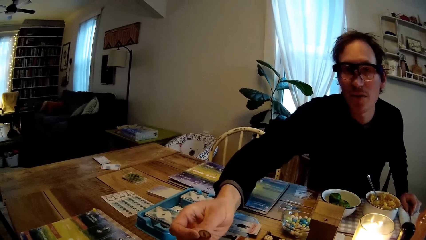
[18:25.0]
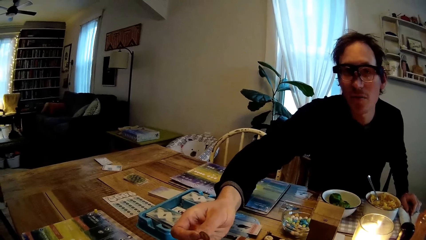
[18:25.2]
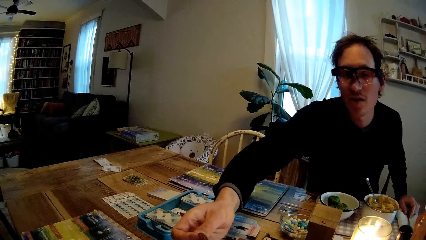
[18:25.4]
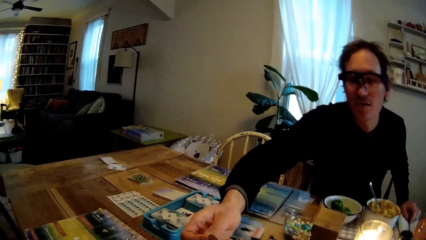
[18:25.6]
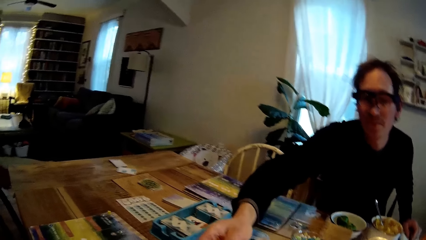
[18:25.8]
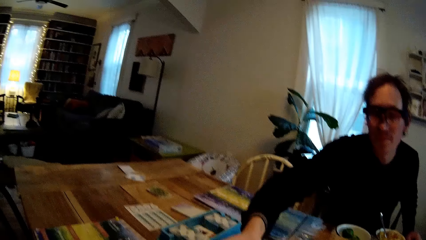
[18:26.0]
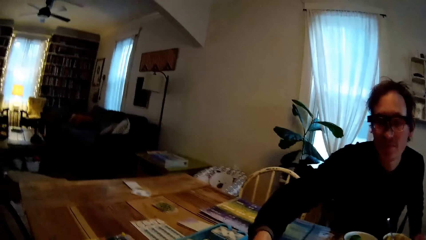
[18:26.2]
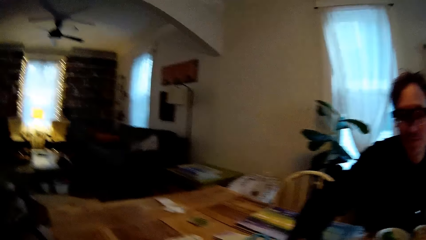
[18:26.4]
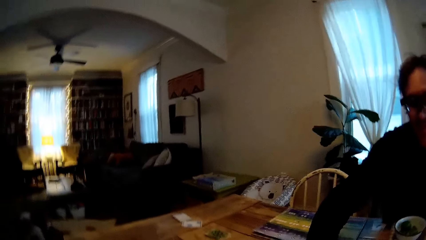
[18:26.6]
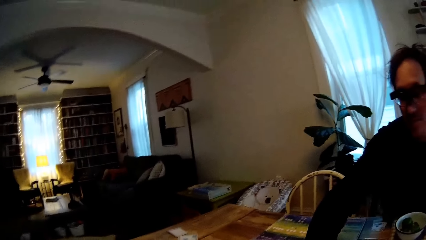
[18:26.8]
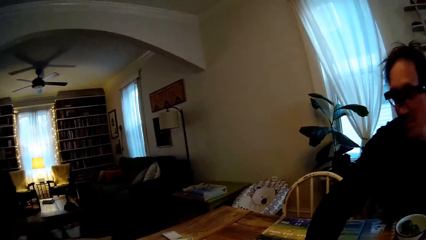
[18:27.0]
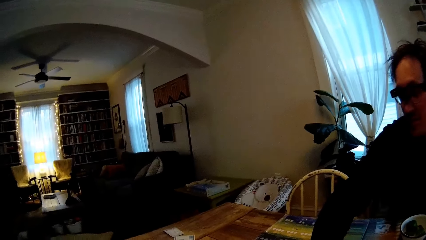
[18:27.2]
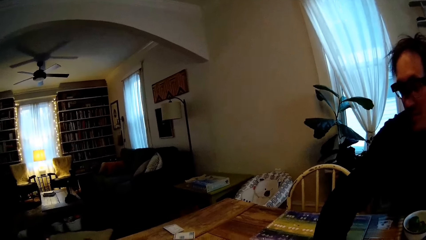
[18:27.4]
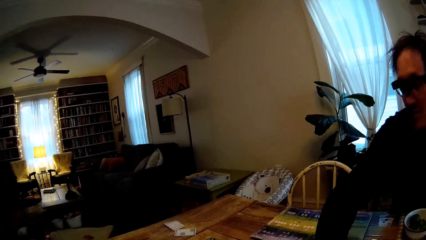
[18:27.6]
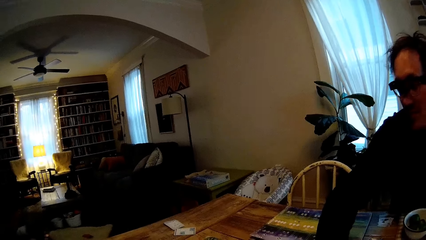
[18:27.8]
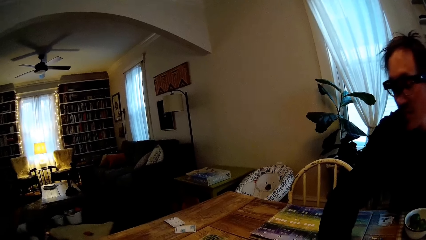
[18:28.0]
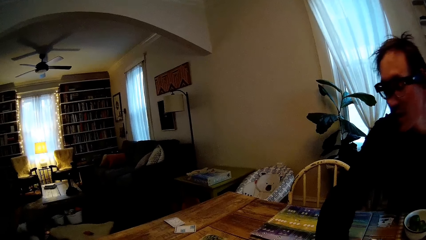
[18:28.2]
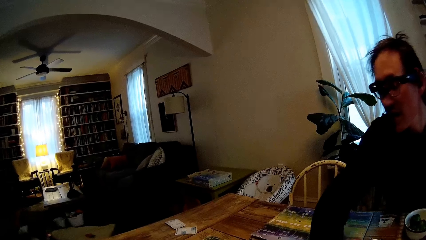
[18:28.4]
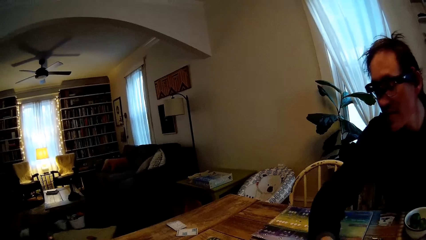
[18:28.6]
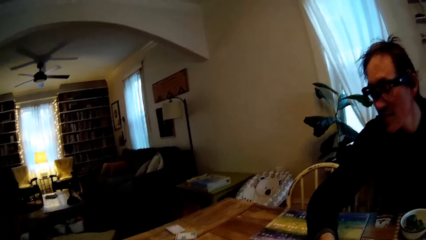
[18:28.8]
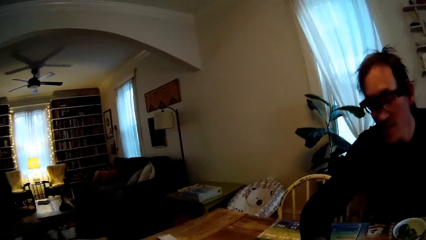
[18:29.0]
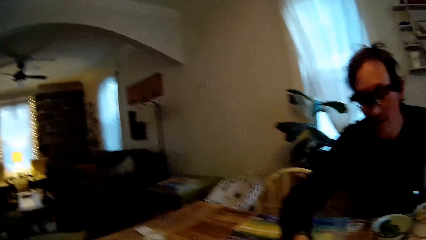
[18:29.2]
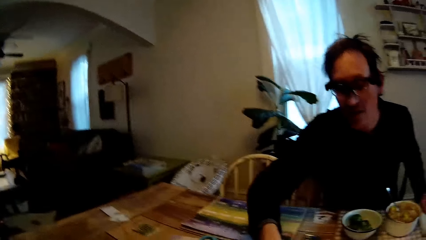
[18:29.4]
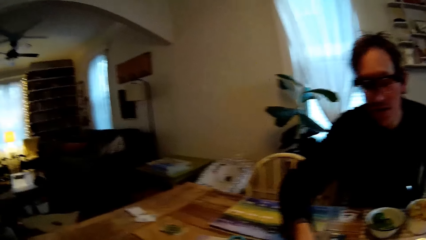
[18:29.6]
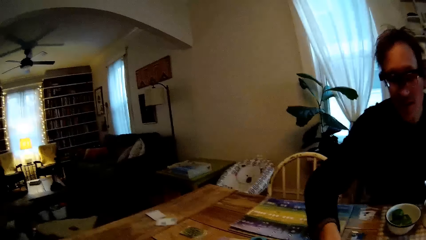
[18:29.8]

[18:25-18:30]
The man picks up a coin with his right hand from the table. The man holds the card in the hand. The camera wearer does something.

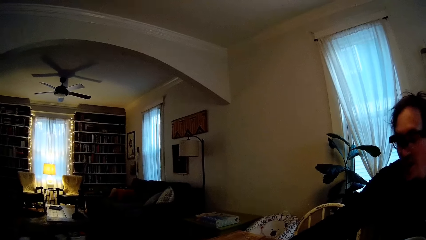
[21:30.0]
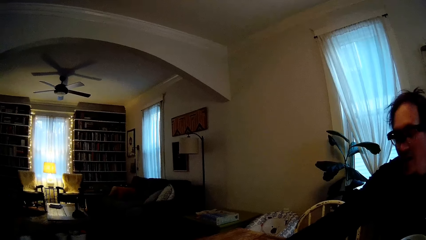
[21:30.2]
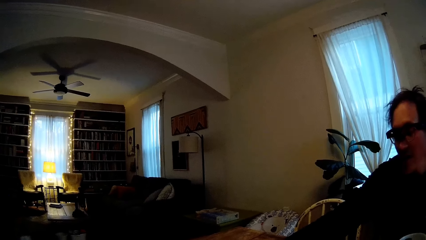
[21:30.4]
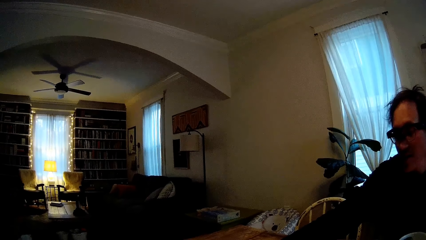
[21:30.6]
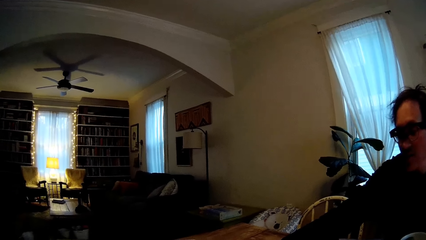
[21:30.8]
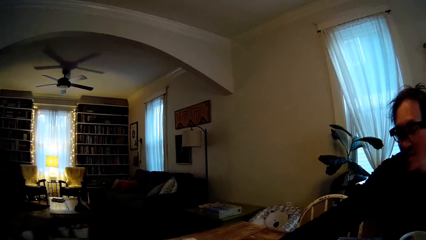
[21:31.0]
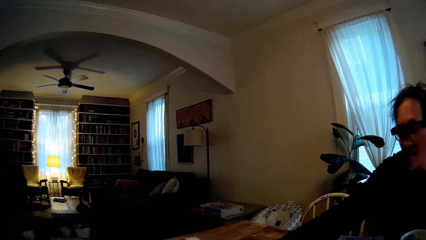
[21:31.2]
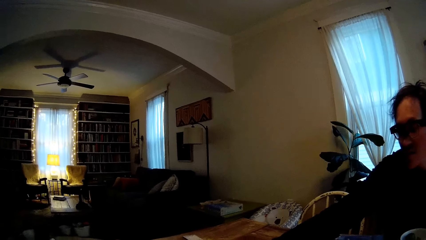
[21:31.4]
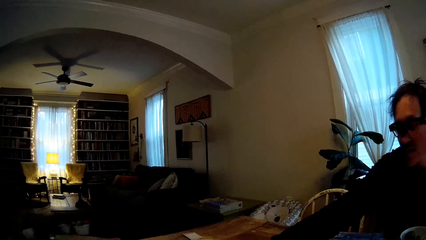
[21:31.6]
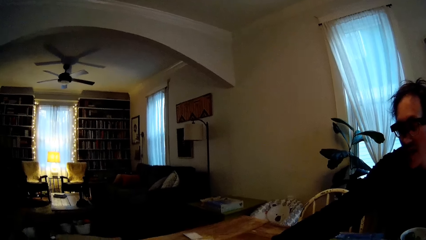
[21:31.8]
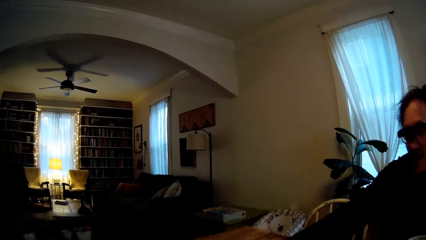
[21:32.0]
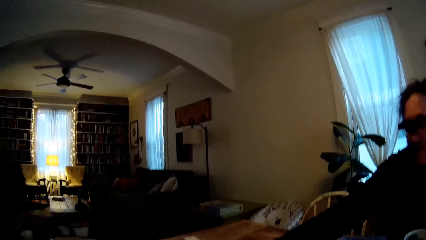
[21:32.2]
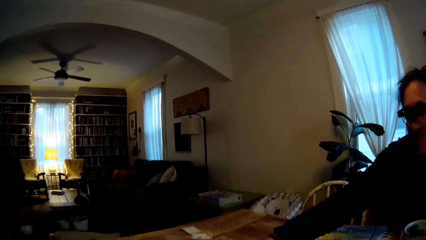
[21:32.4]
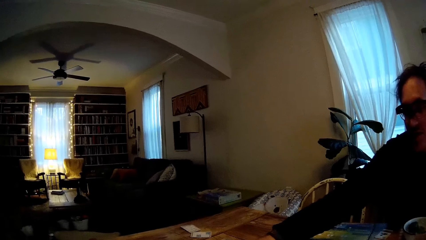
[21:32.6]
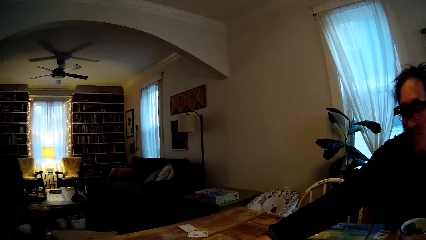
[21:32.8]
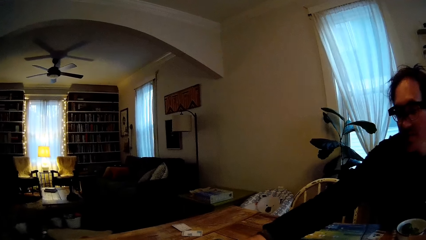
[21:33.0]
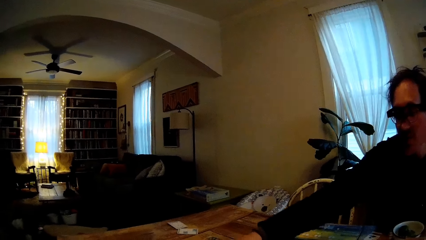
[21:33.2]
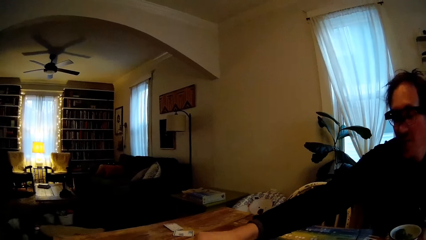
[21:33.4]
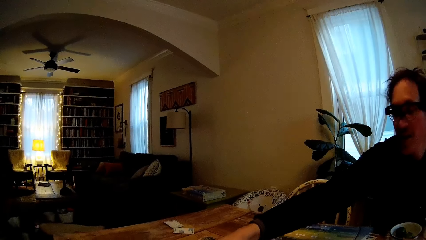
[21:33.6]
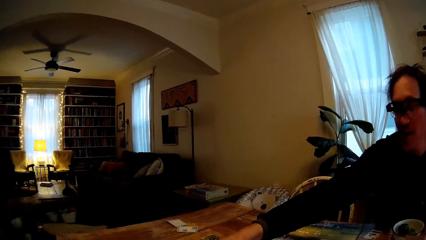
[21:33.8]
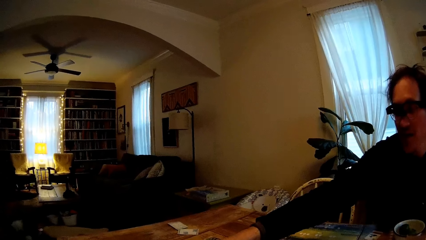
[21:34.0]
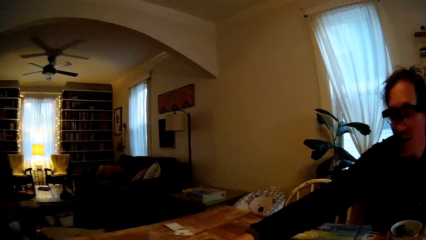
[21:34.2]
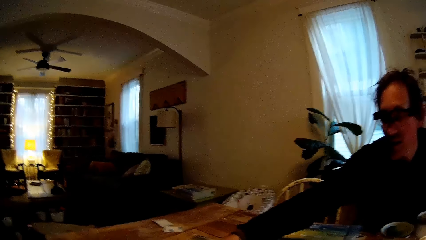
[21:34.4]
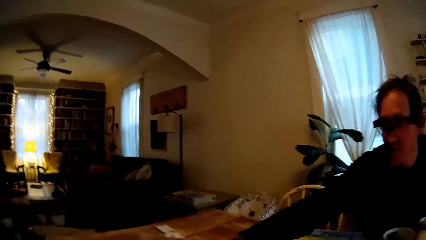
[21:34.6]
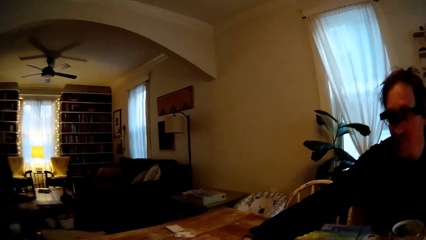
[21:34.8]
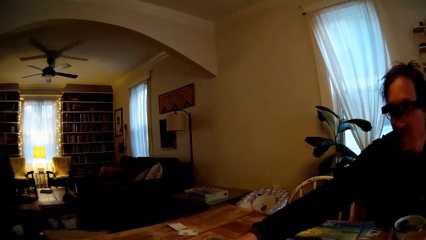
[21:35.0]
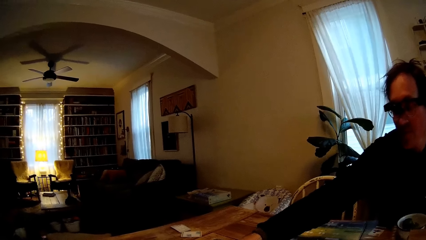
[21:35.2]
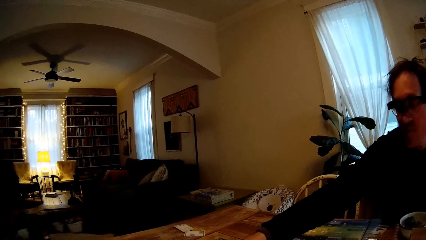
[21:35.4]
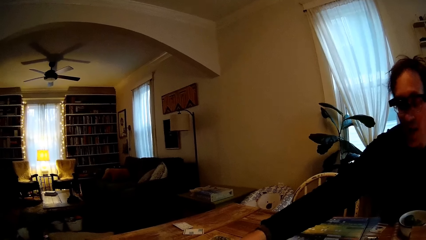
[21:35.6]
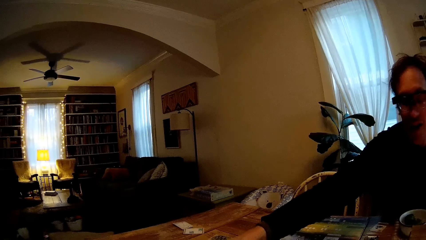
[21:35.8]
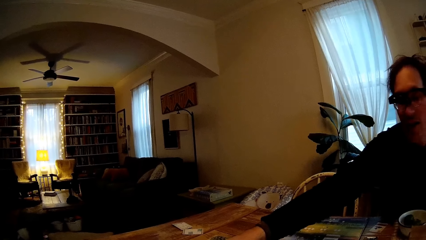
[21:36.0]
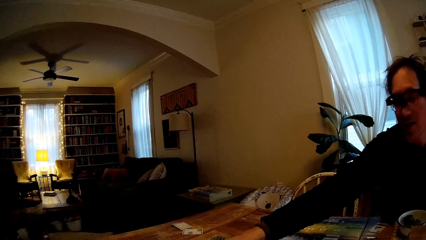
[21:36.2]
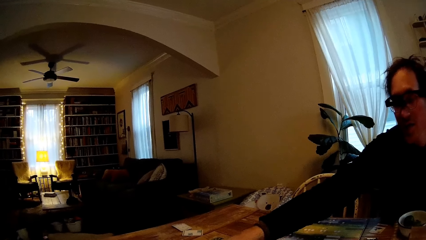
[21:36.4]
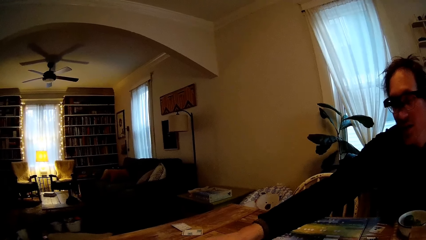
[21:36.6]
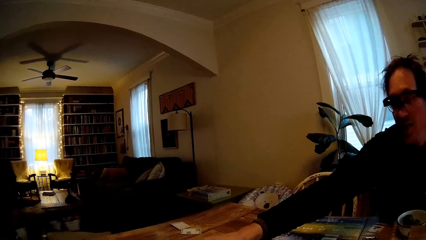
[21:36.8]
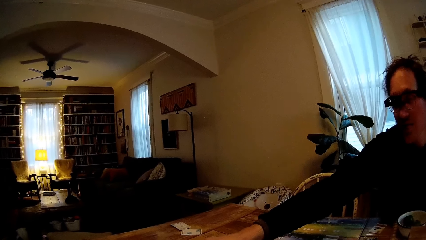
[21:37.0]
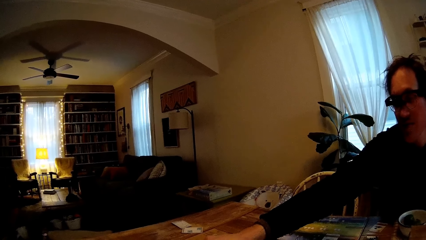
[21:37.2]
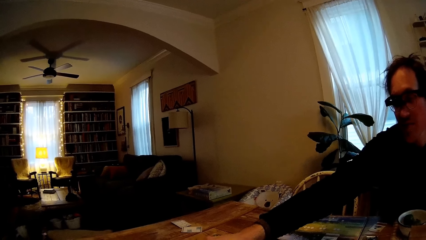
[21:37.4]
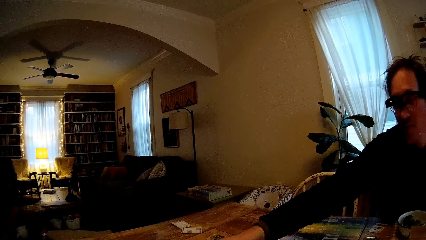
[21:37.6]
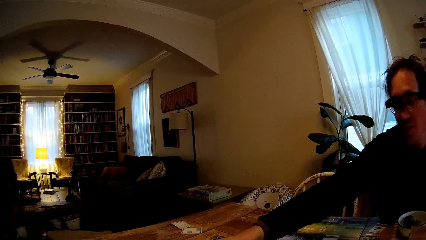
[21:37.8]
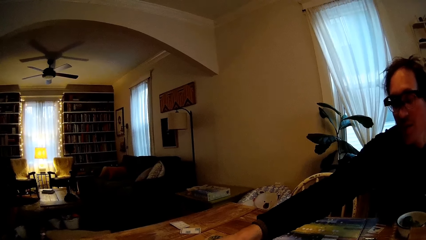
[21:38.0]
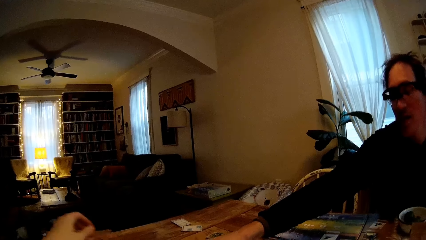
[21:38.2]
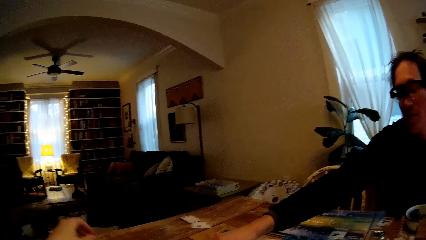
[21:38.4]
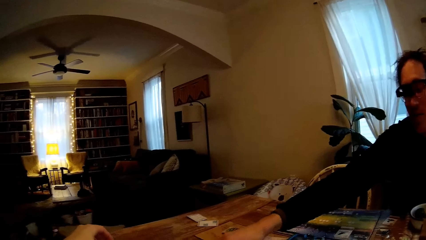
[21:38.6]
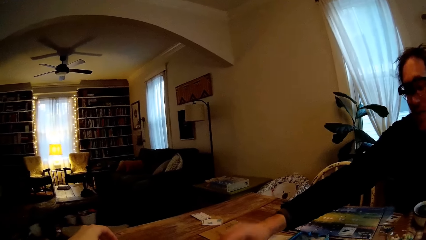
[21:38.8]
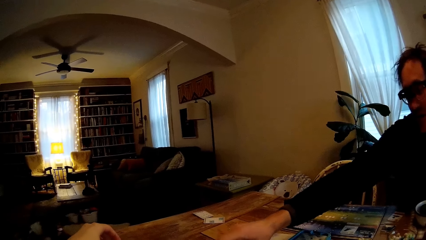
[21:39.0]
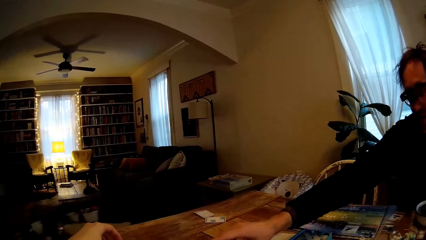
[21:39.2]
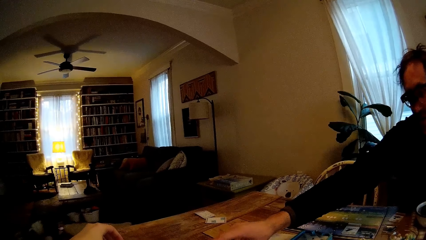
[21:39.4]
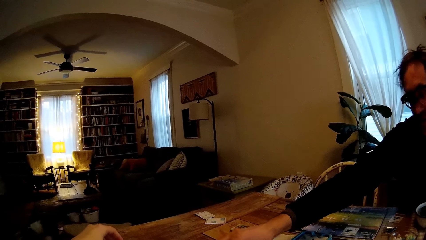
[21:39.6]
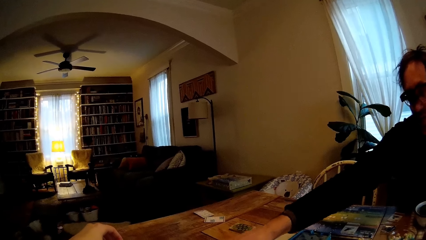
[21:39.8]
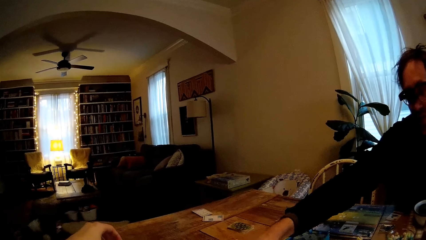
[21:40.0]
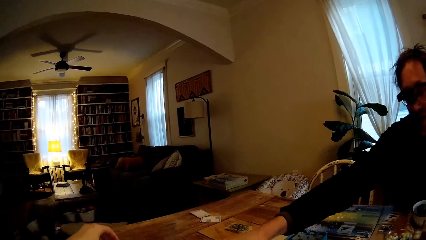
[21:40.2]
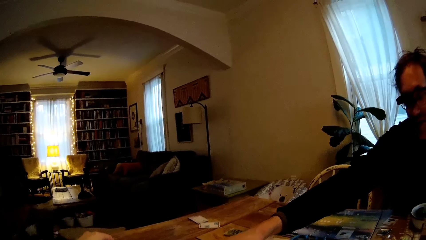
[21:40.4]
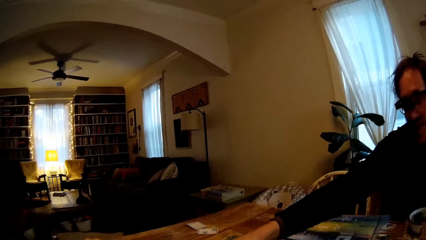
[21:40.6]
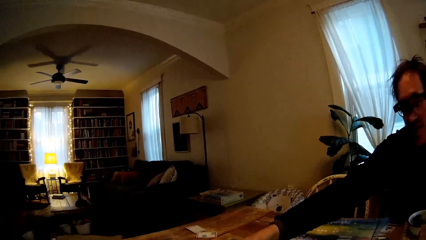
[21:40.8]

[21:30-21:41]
A man holds a card on the table with the right hand. The camera wearer moves the left hand. The man holds something on the table with the right hand.
